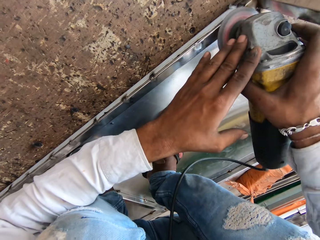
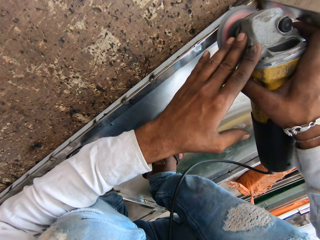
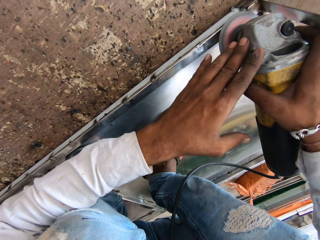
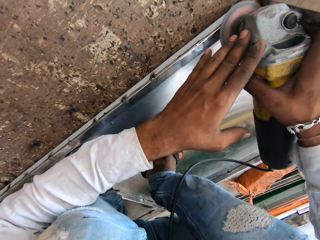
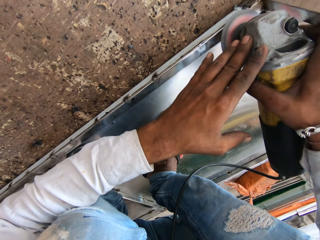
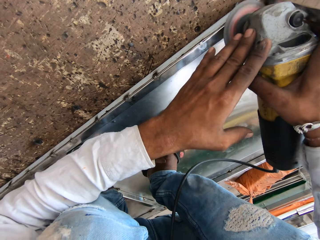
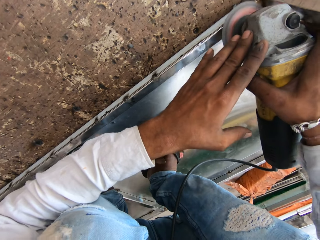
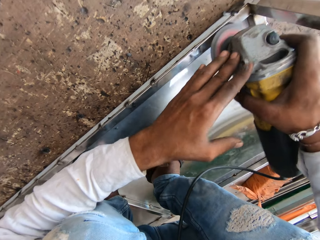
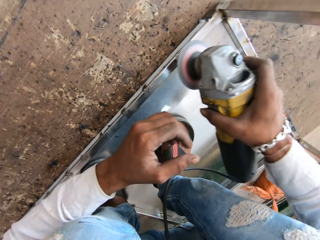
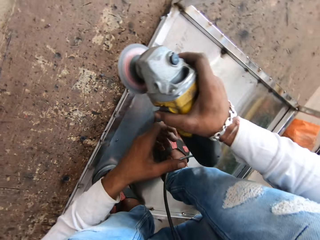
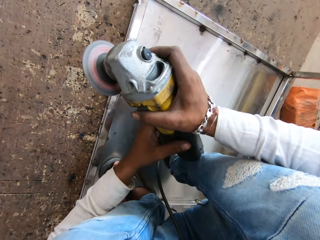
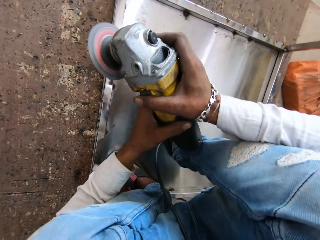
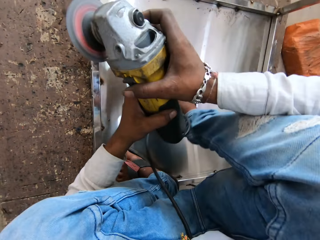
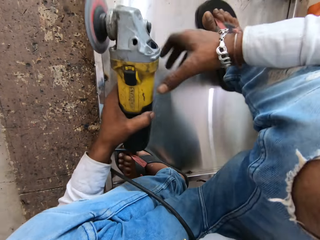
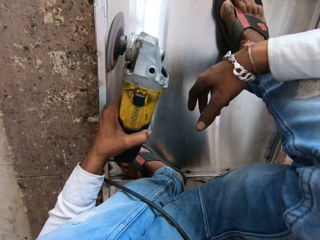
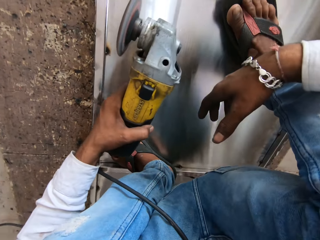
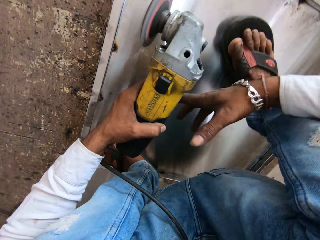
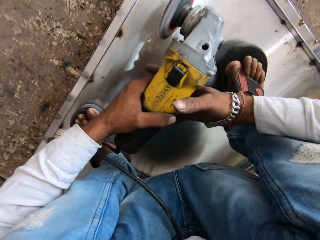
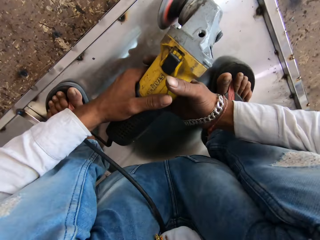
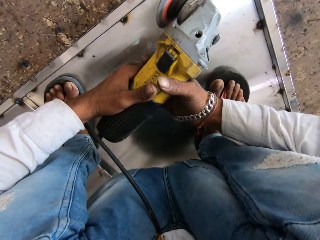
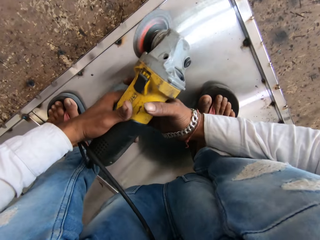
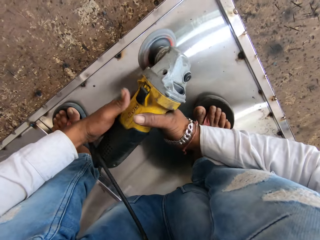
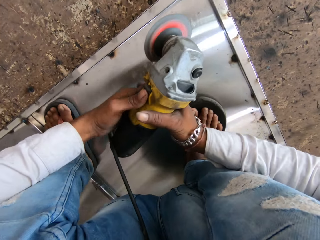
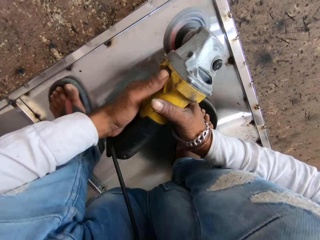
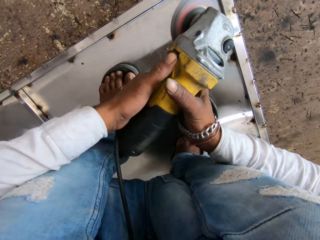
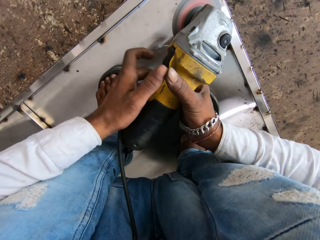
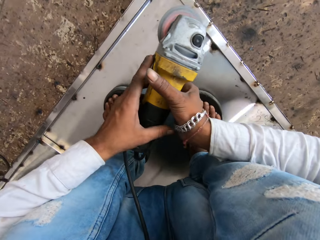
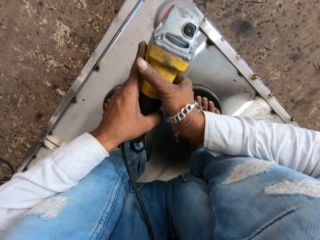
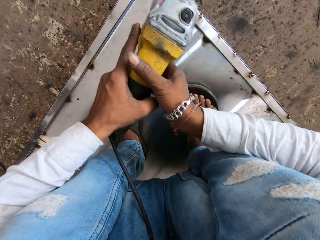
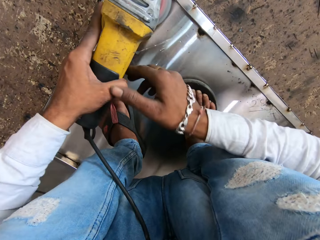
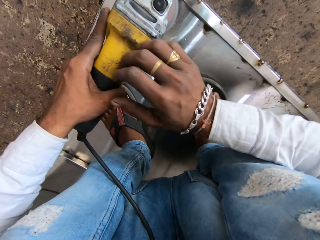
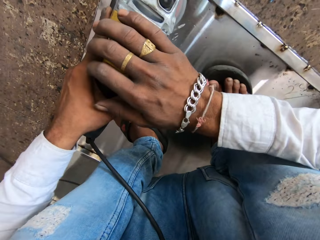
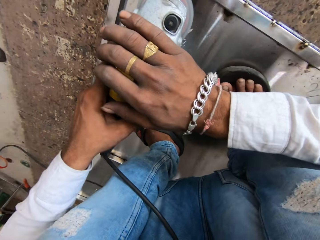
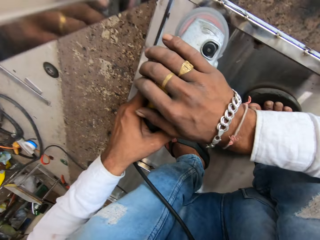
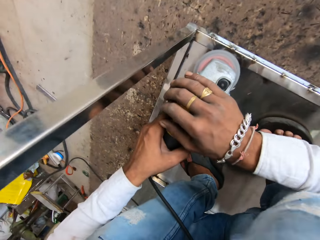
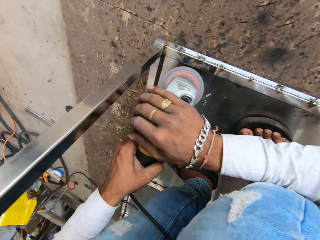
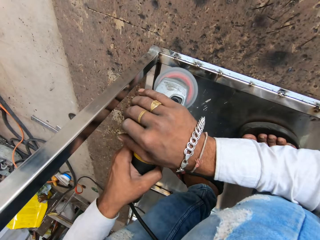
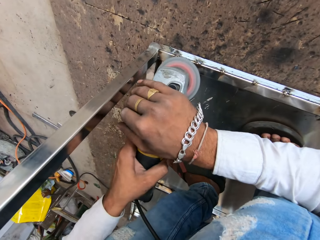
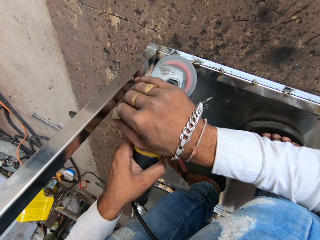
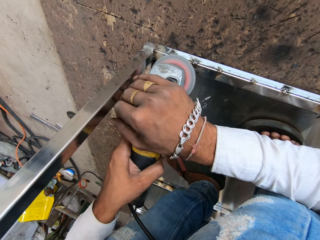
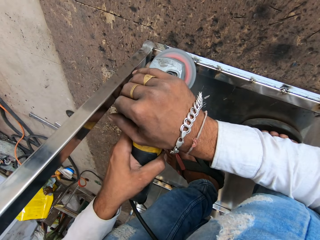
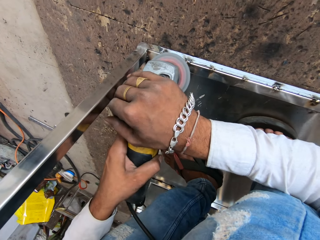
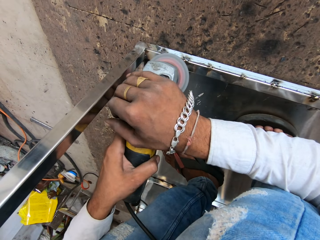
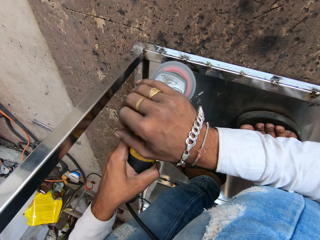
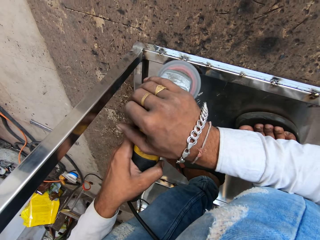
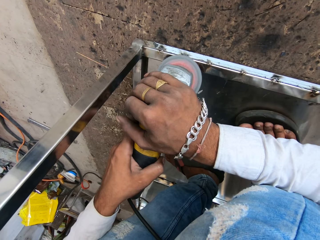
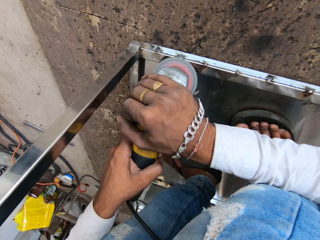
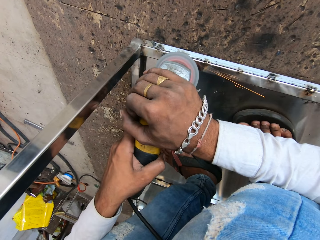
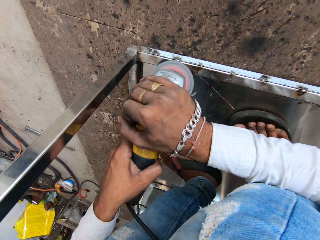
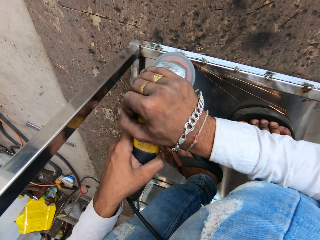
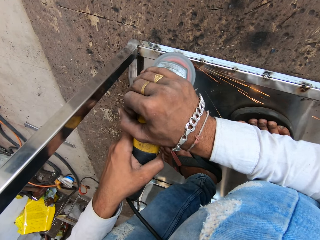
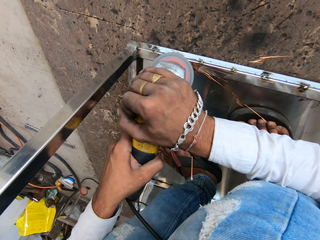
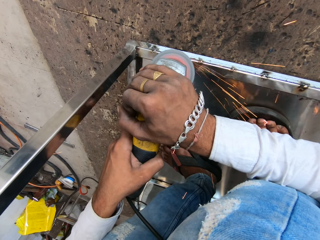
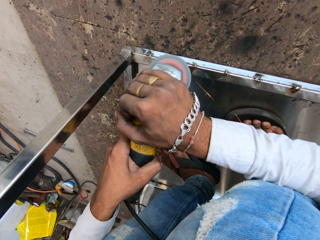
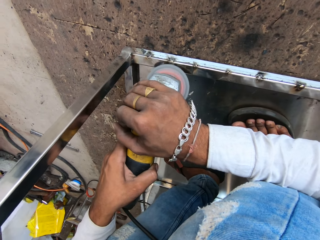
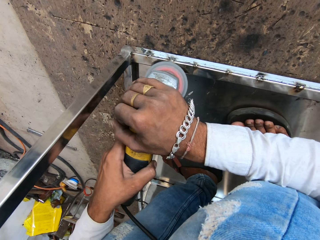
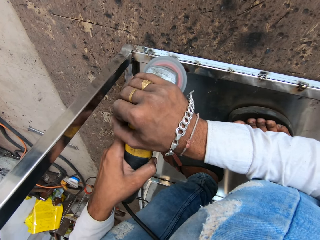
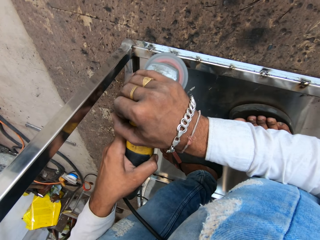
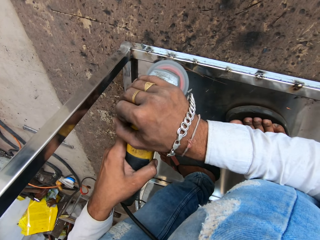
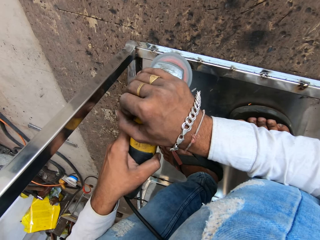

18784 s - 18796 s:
The camera wearer smoothens metal with a grinder. They exchange the grinder in another hand. They press the button on the grinder. They smoothen the metal with the grinder. They smoothen the metal with the grinder again.

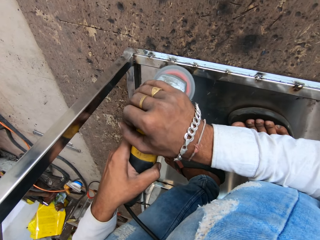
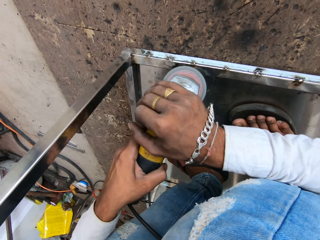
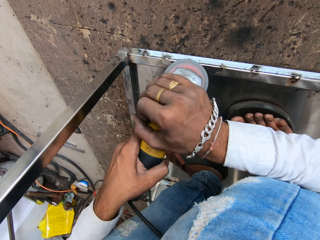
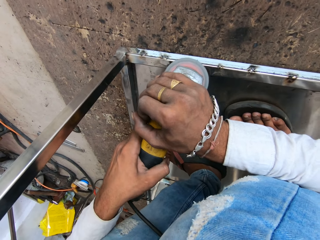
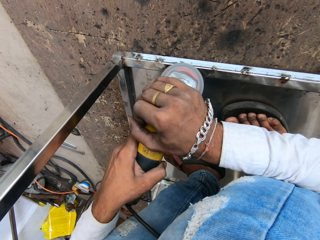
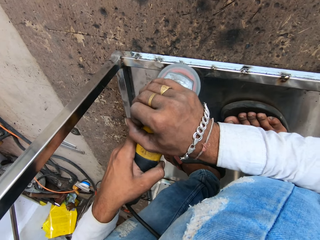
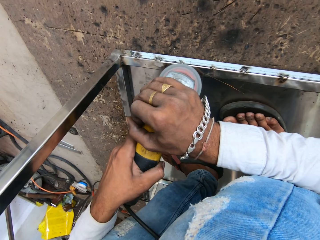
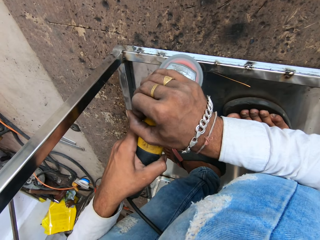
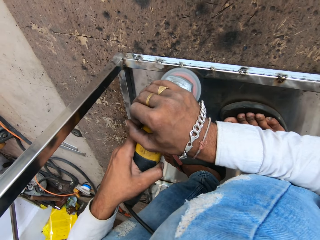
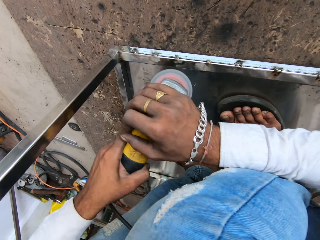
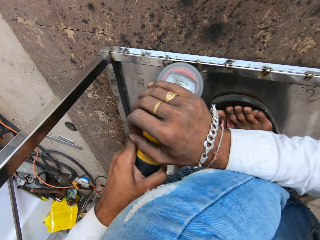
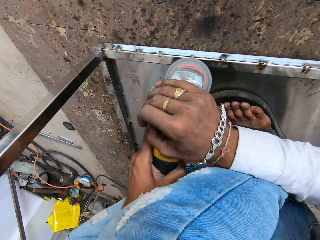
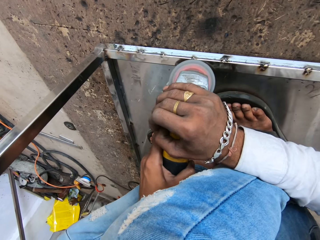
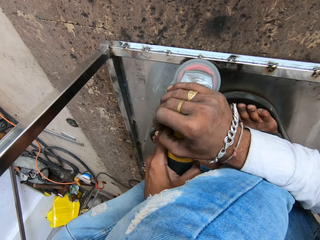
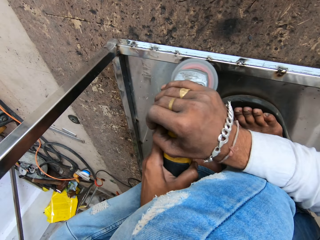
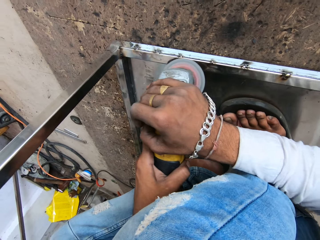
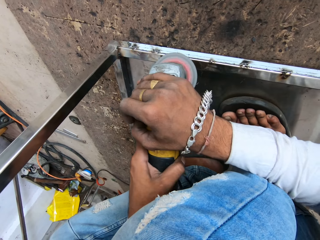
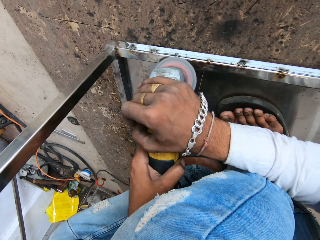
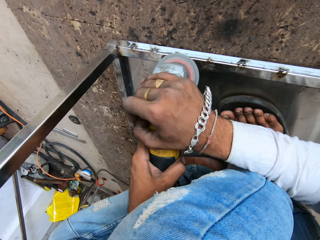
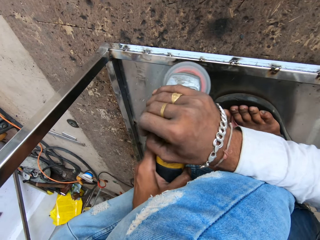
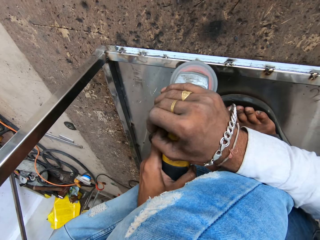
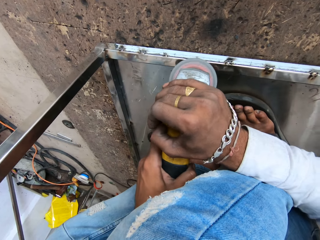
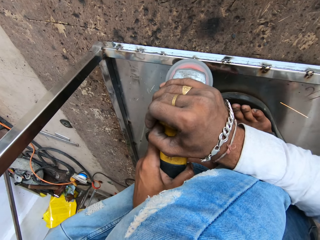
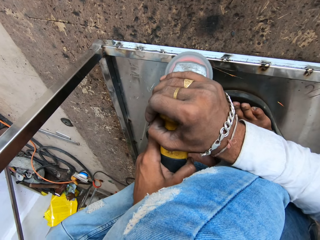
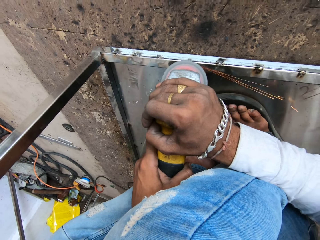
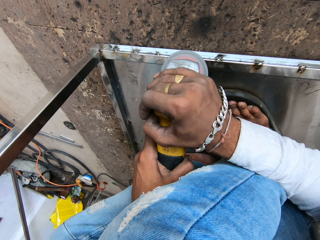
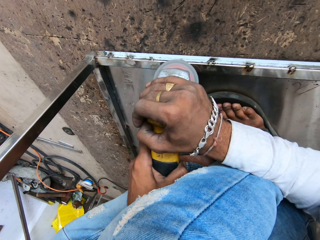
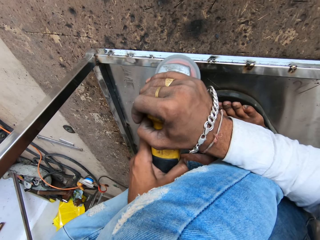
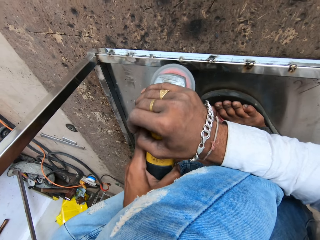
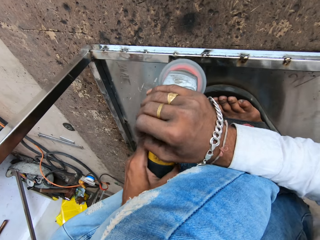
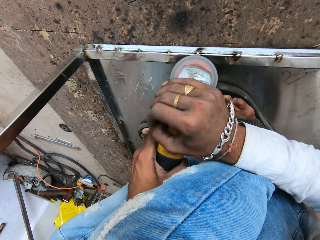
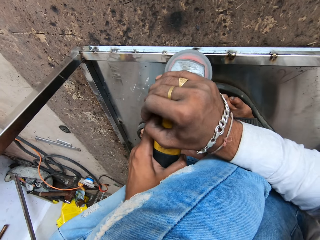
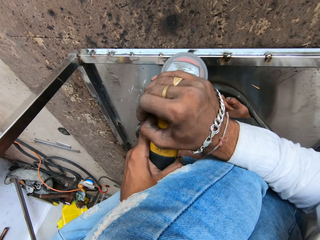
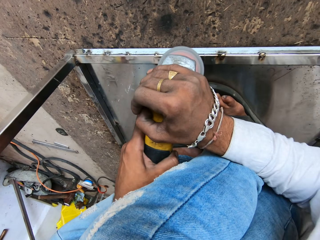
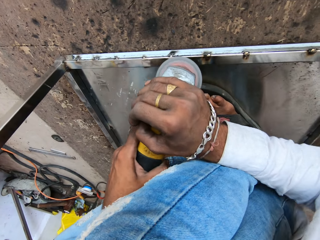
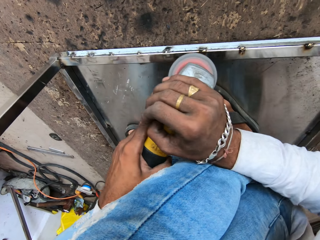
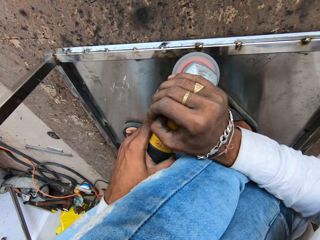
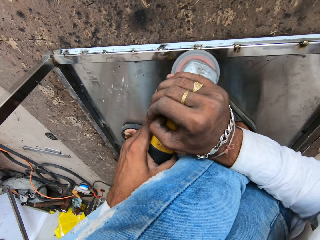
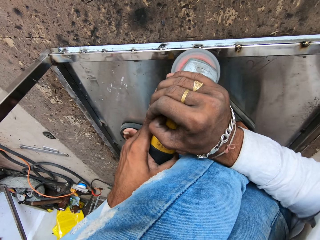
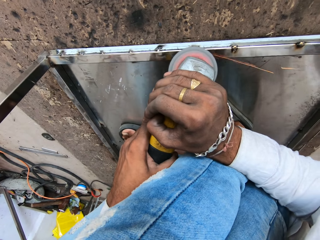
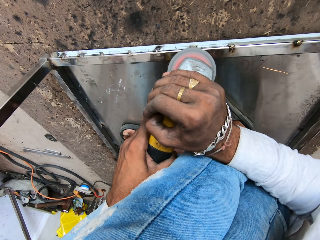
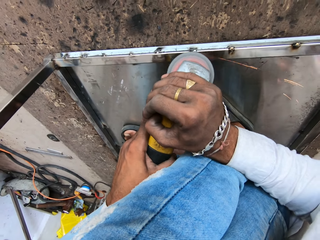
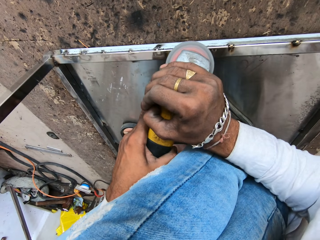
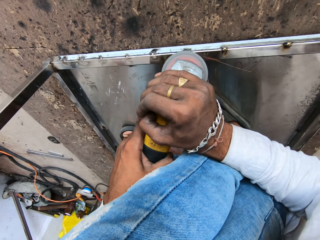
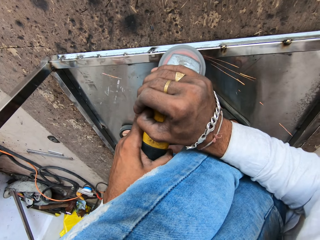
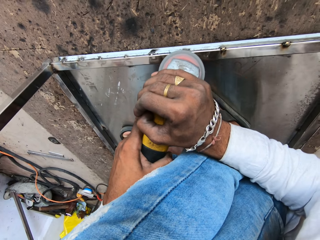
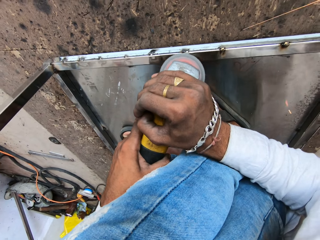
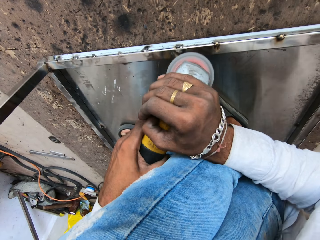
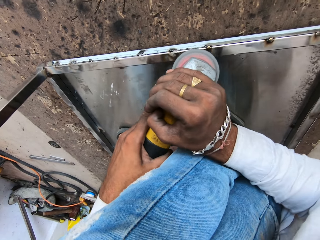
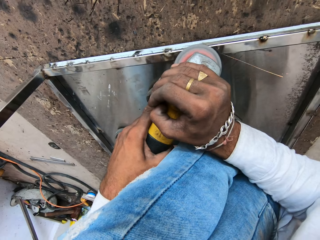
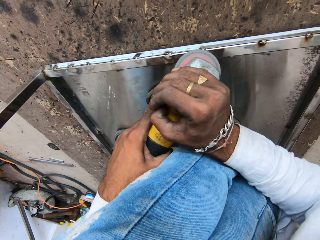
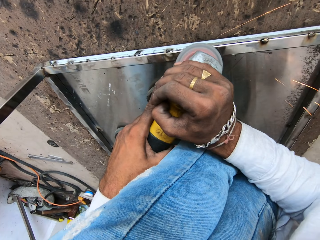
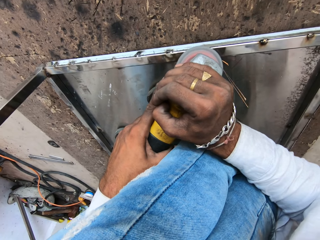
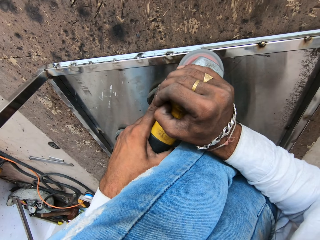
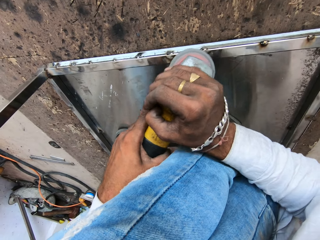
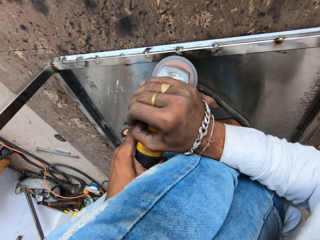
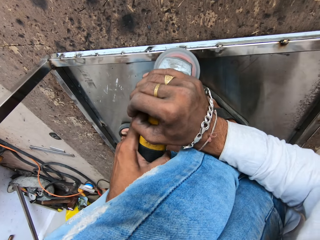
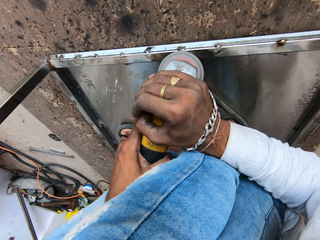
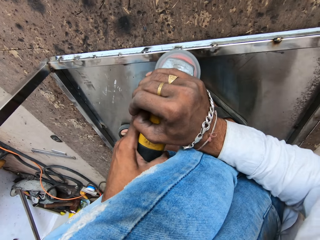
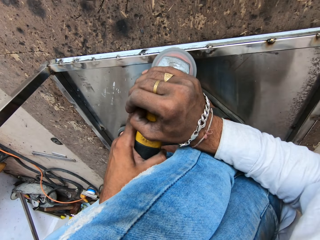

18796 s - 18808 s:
The camera wearer smoothens metal with a grinder. They smoothen the metal with the grinder repeatedly.
